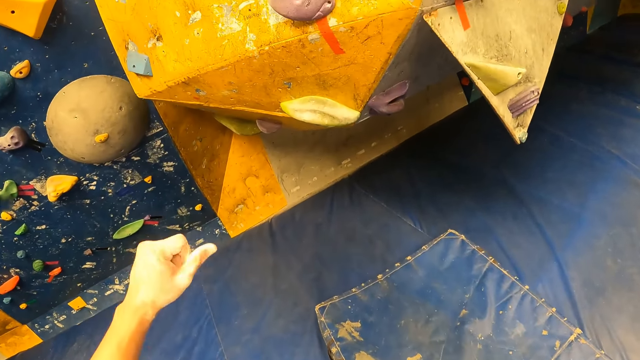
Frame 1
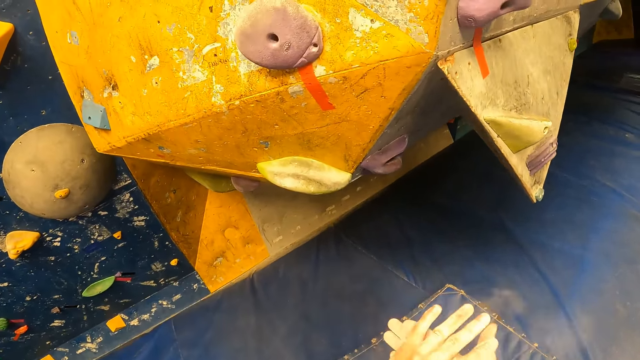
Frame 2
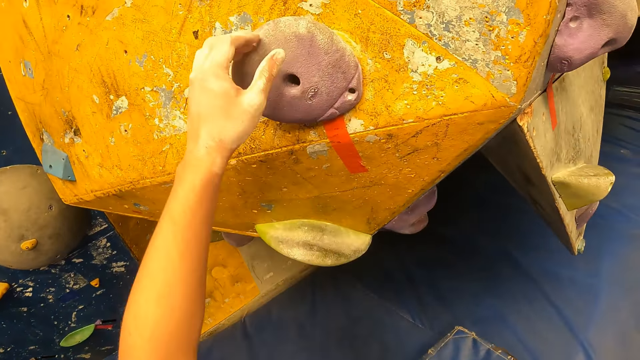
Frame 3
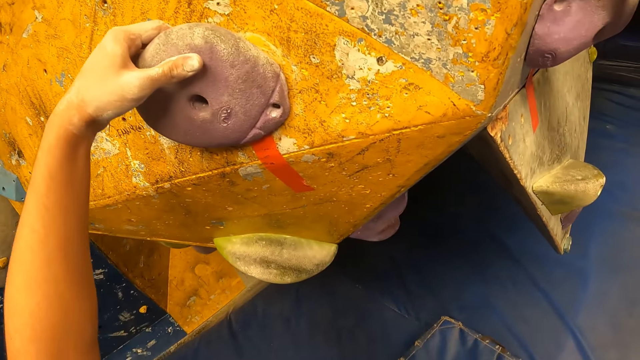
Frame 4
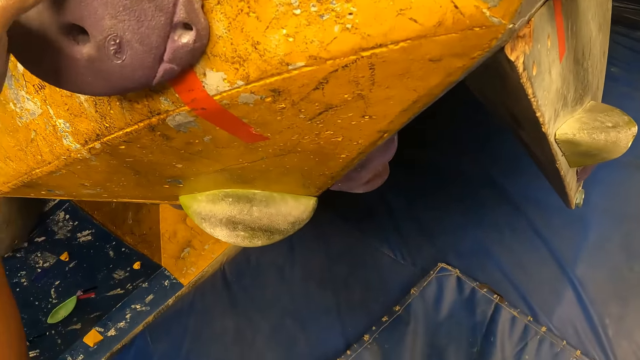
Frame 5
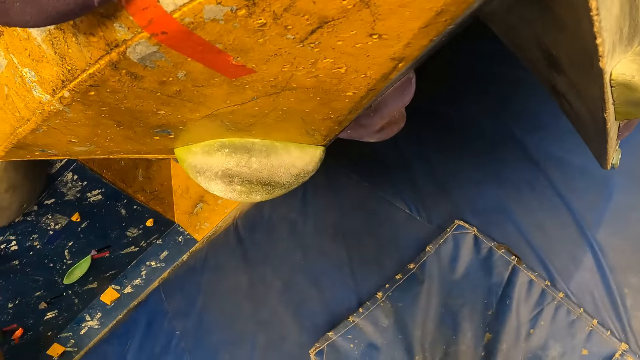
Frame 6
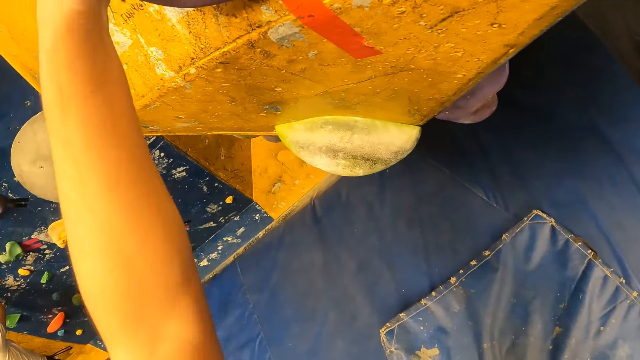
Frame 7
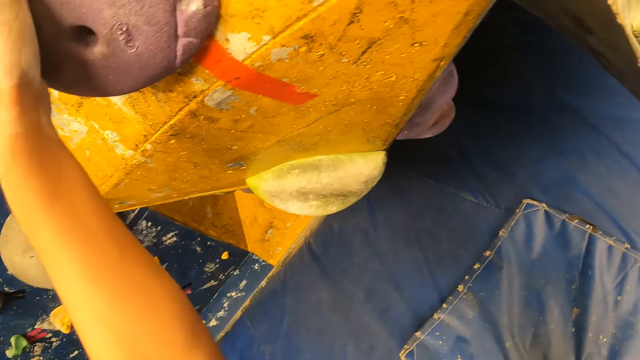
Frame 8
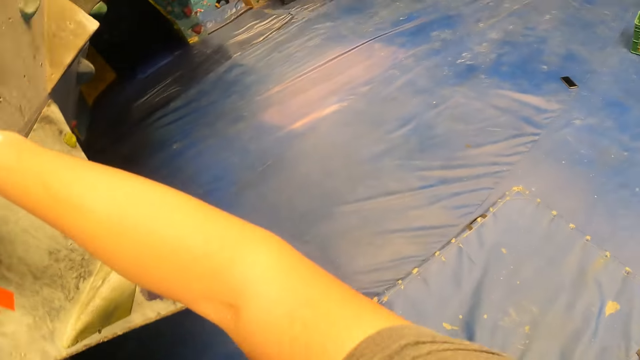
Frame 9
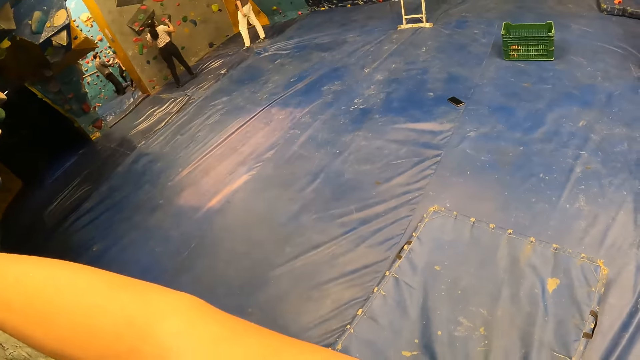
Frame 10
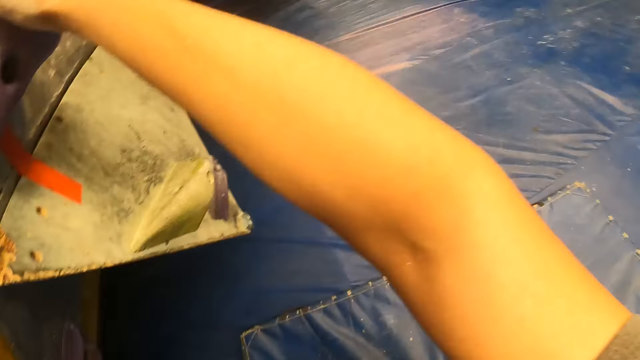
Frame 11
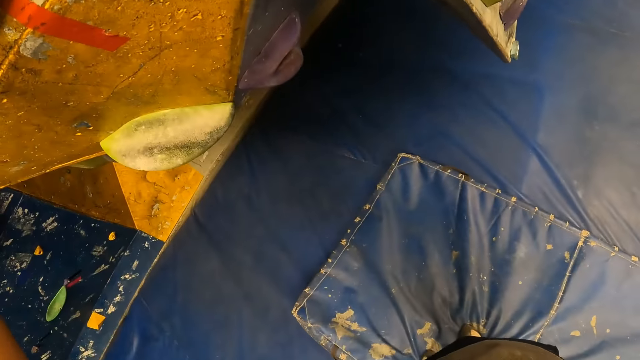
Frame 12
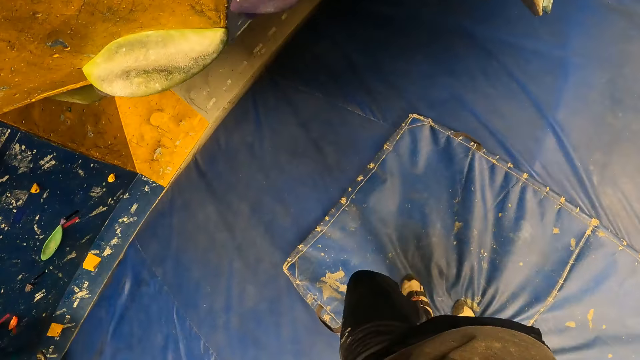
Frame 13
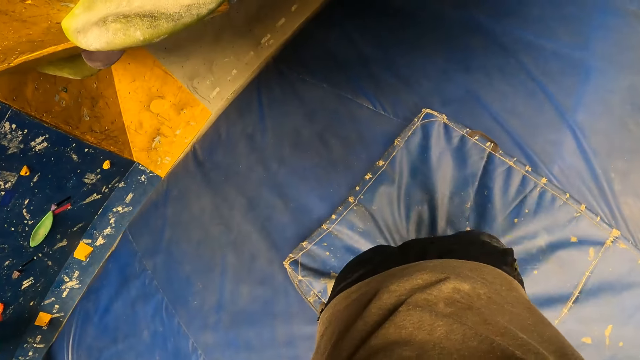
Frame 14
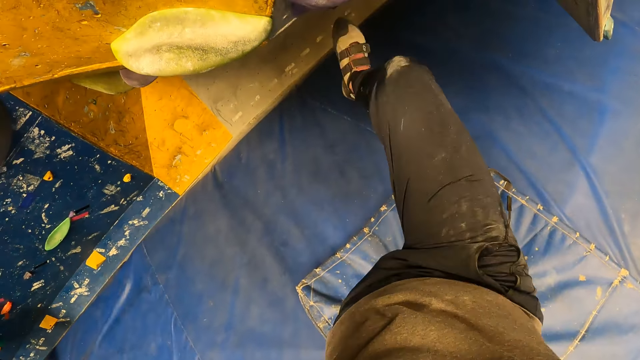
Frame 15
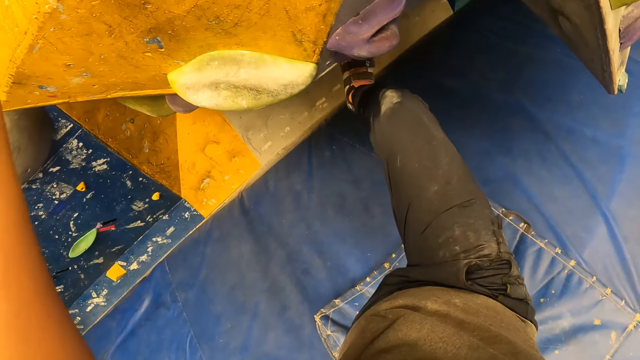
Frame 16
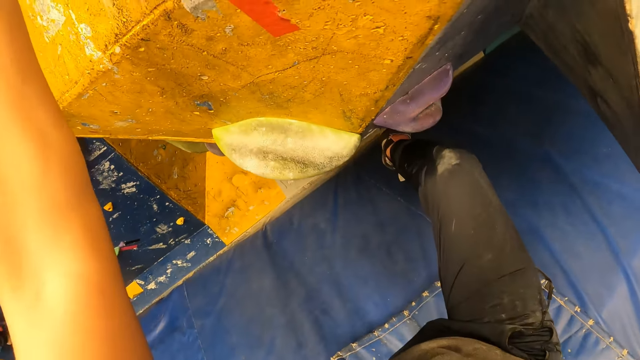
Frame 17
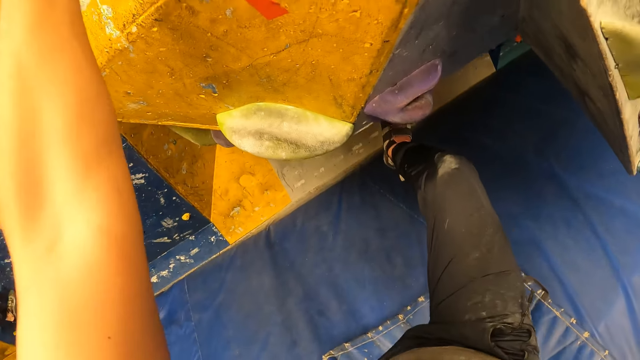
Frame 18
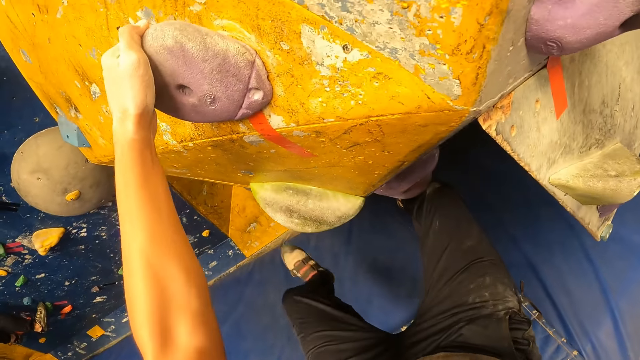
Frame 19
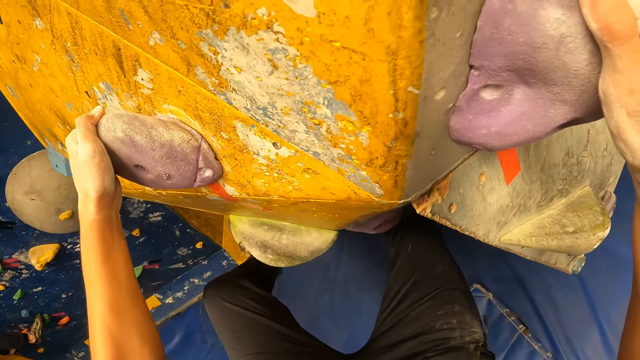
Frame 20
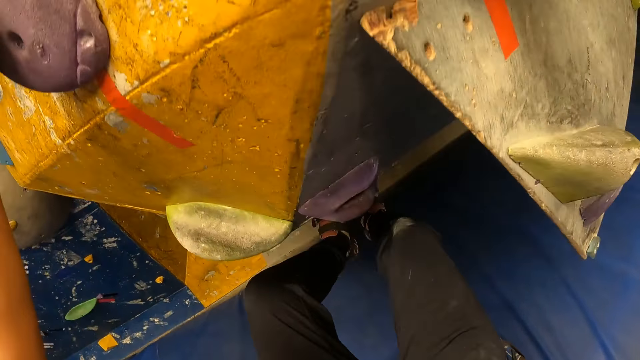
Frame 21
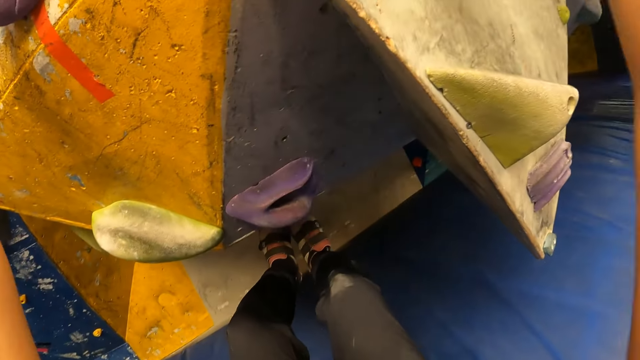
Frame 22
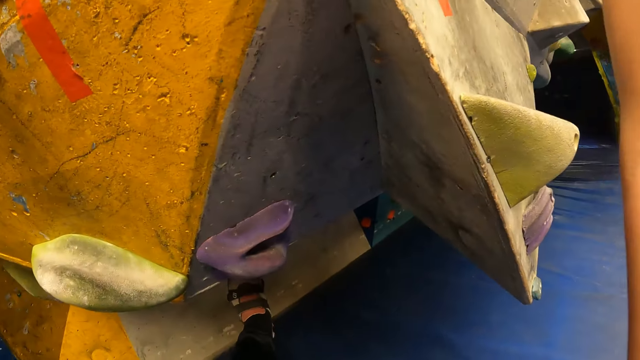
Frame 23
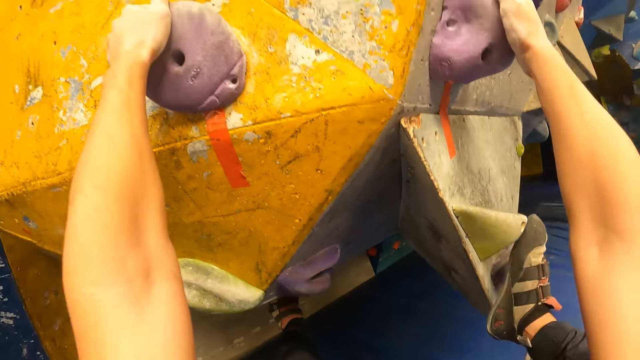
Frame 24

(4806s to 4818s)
The camera wearer climbs the rock wall with both hands. They touch the rocks, look around and climb the rocks.

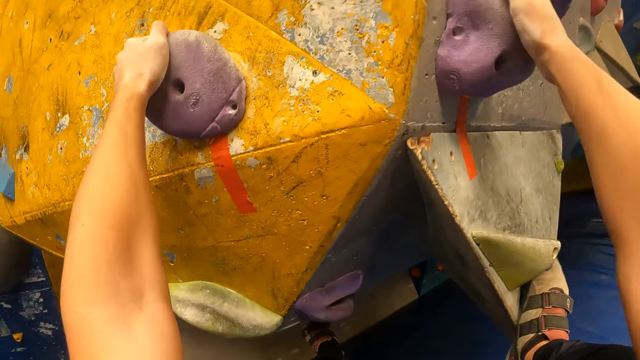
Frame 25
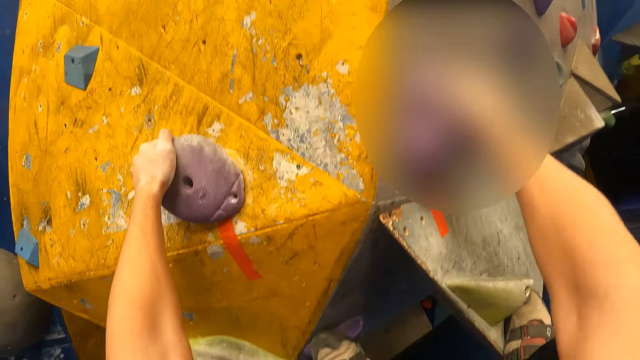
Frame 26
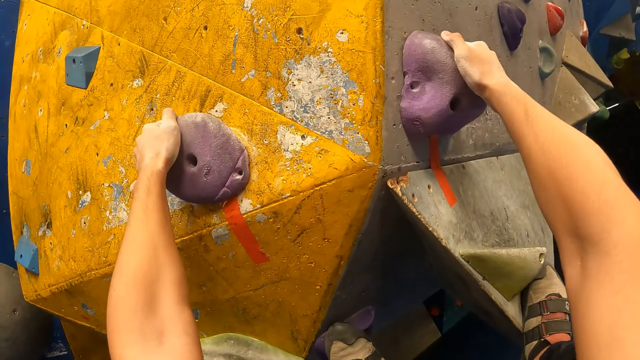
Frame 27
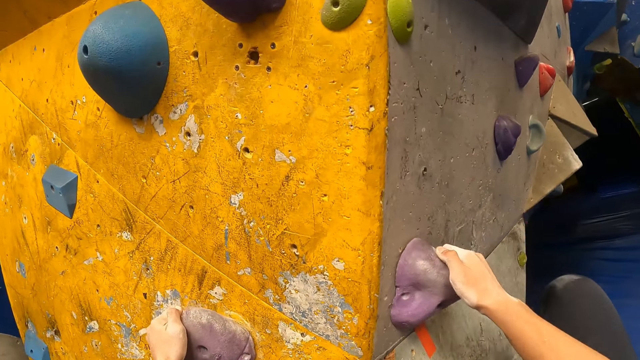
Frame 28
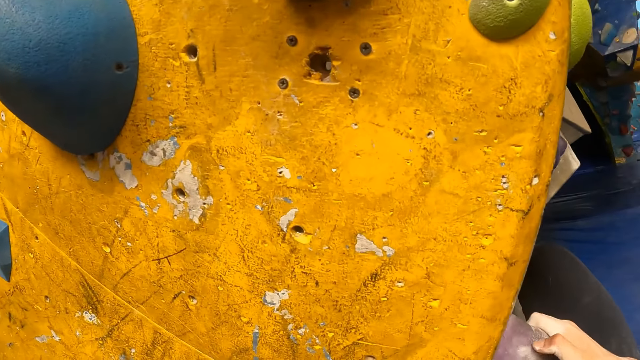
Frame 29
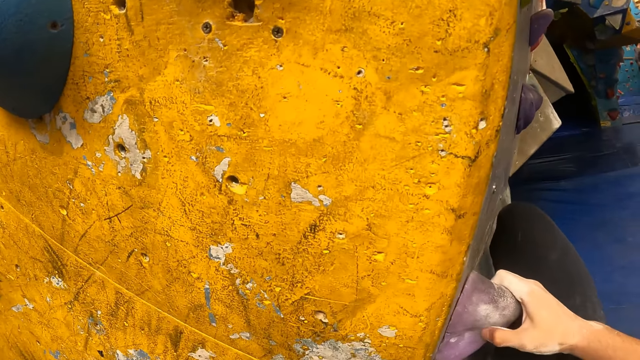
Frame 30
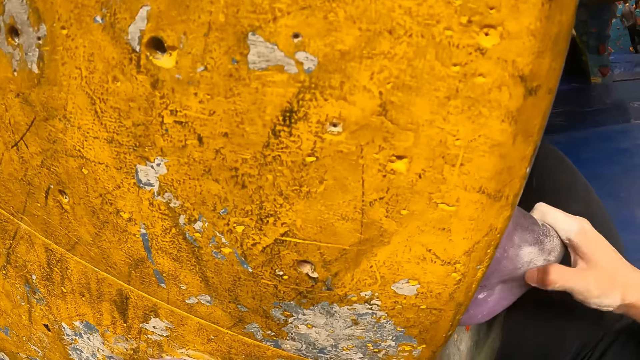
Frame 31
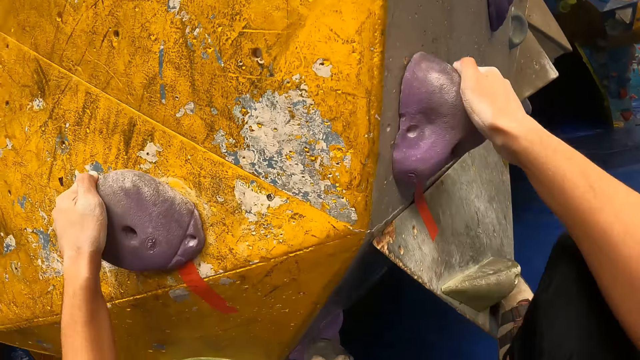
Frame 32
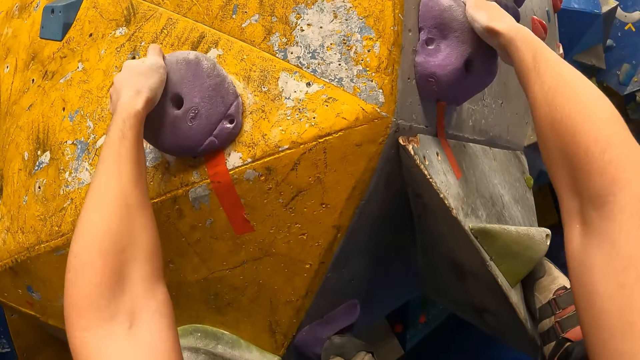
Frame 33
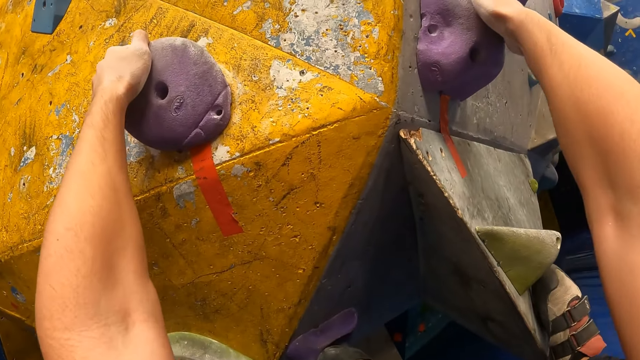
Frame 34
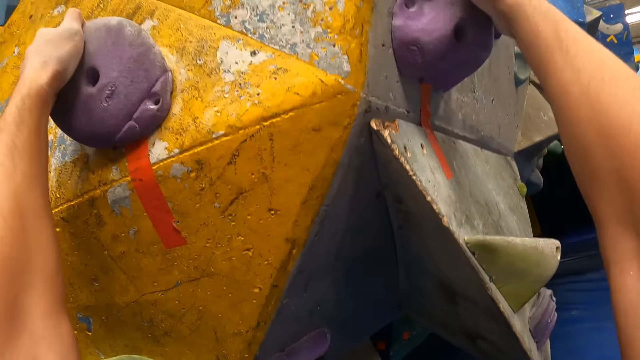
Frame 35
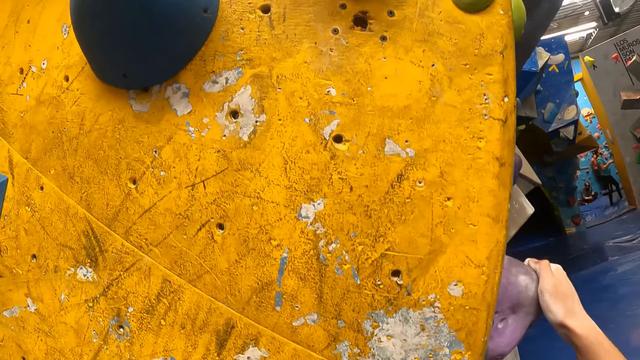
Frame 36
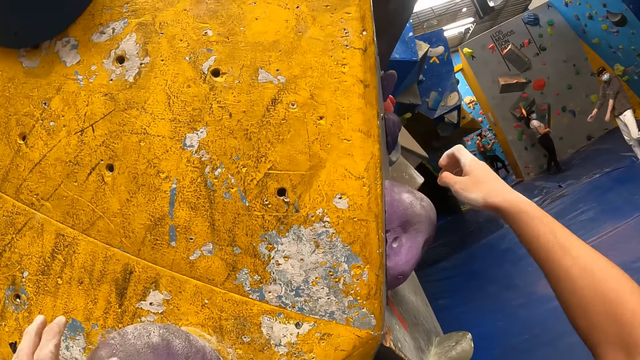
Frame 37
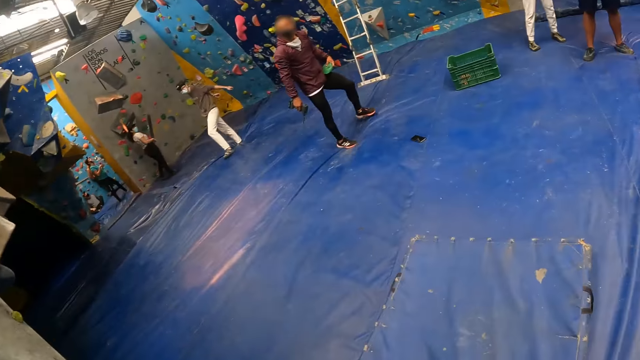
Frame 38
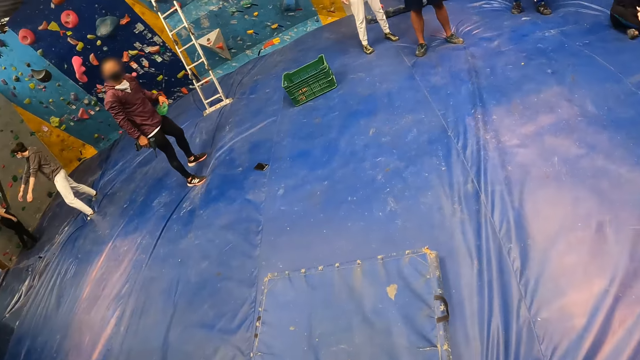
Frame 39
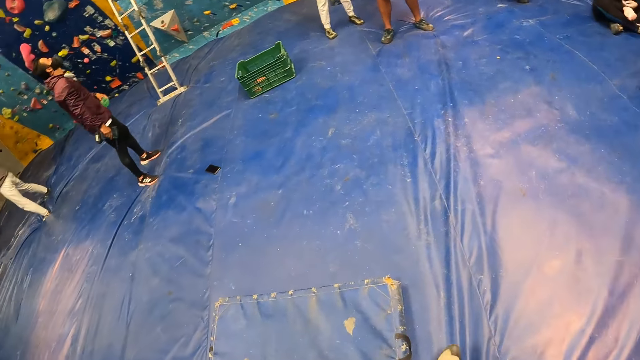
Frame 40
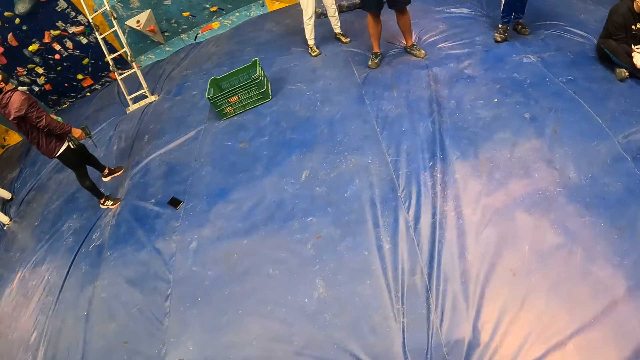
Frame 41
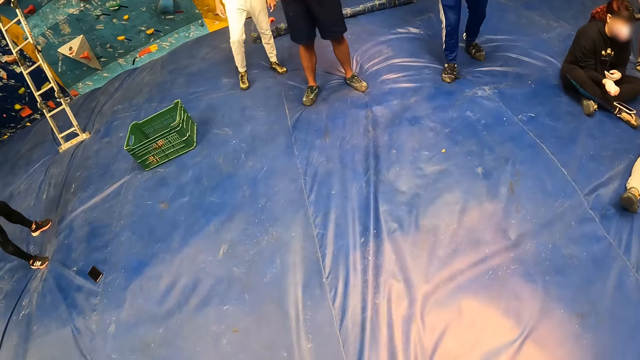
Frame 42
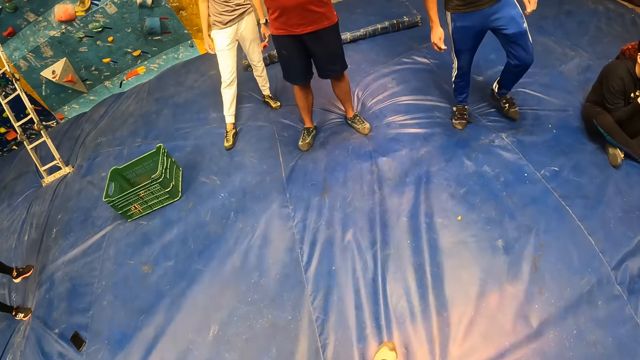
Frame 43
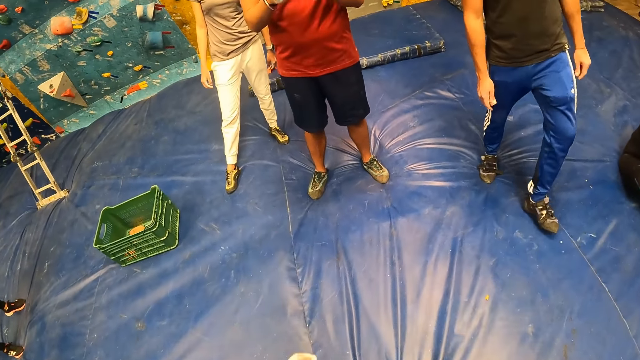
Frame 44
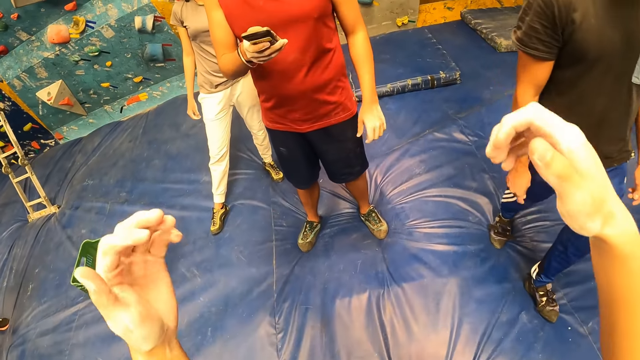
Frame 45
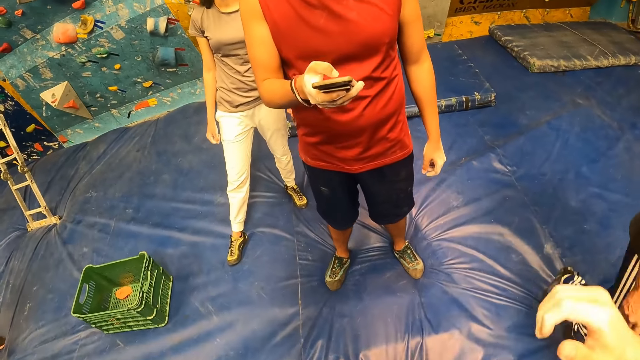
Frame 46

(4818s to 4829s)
The camera wearer moves around.
